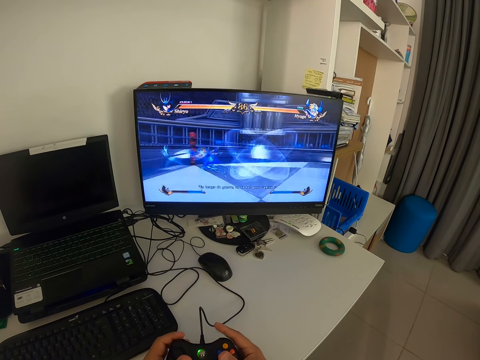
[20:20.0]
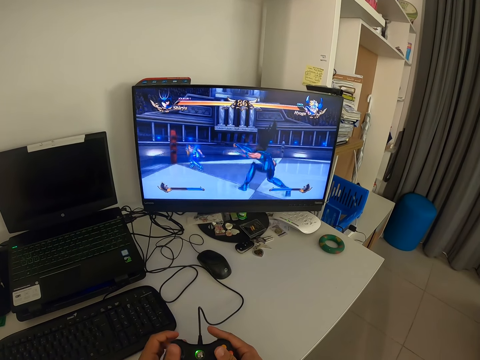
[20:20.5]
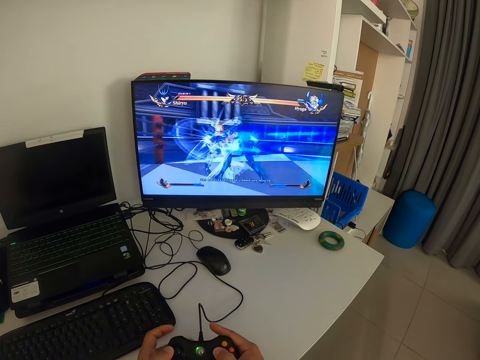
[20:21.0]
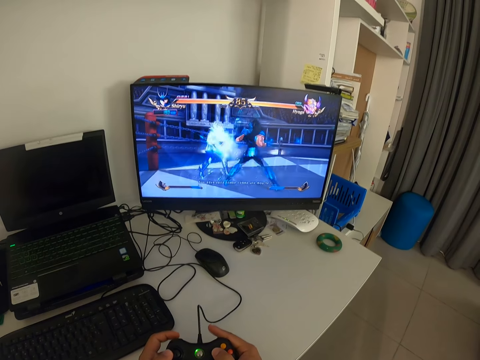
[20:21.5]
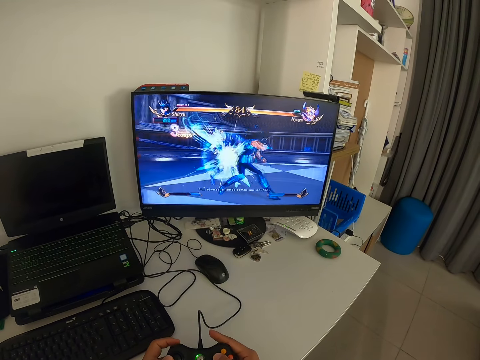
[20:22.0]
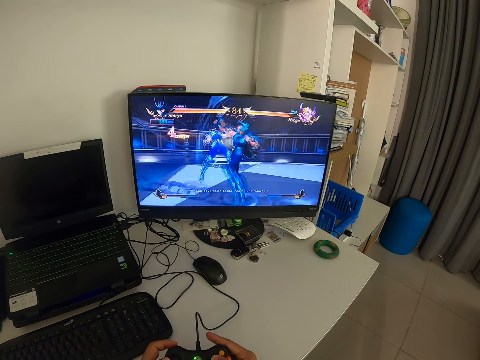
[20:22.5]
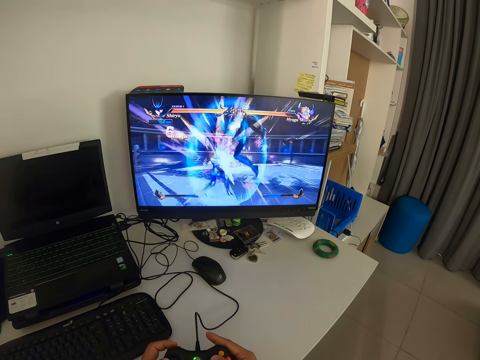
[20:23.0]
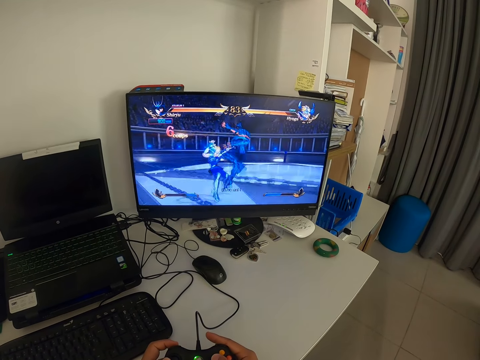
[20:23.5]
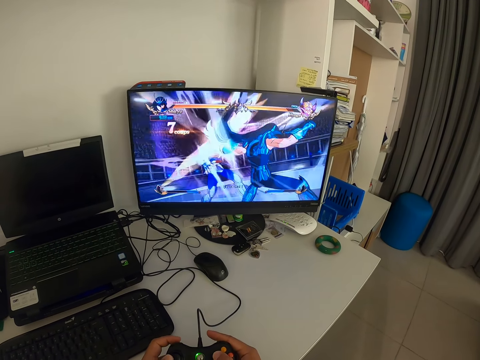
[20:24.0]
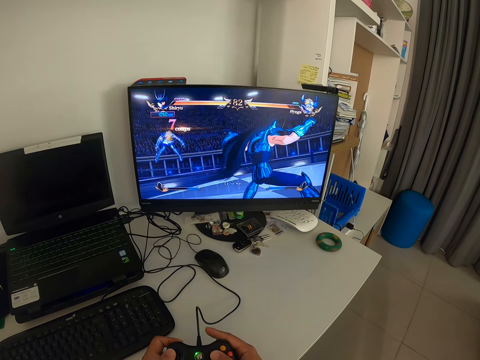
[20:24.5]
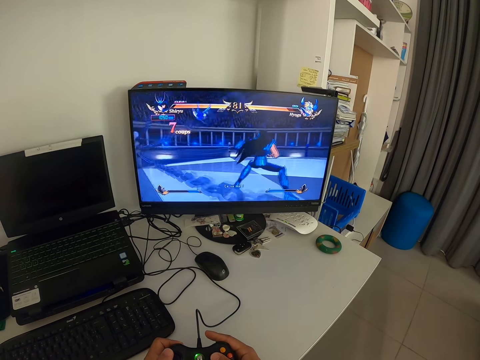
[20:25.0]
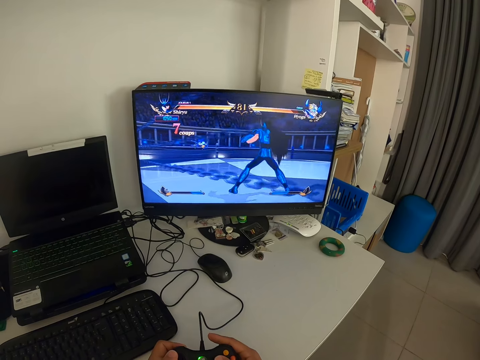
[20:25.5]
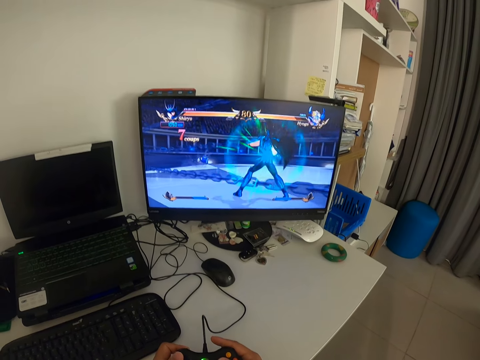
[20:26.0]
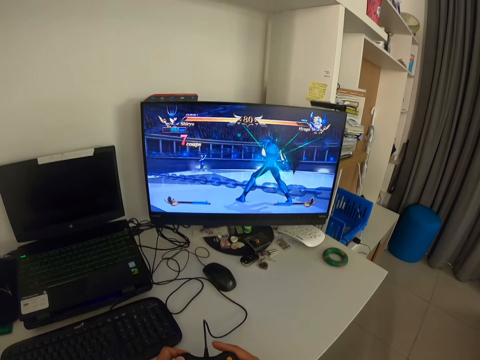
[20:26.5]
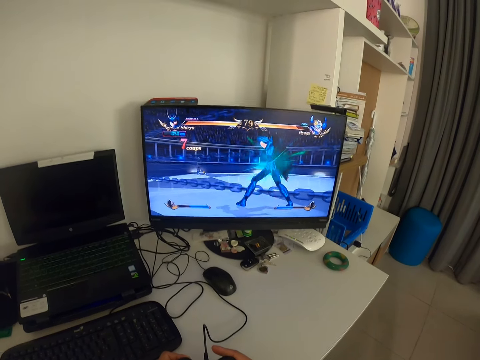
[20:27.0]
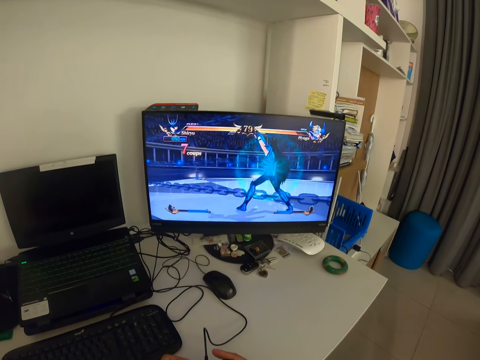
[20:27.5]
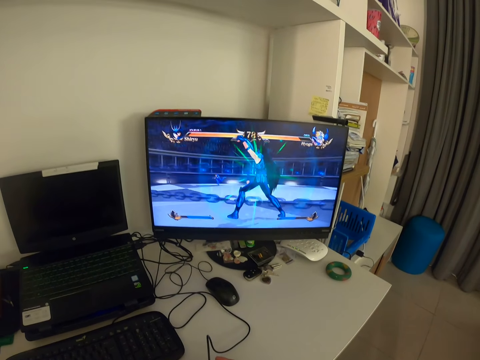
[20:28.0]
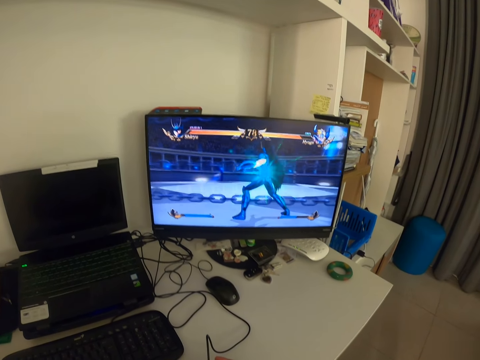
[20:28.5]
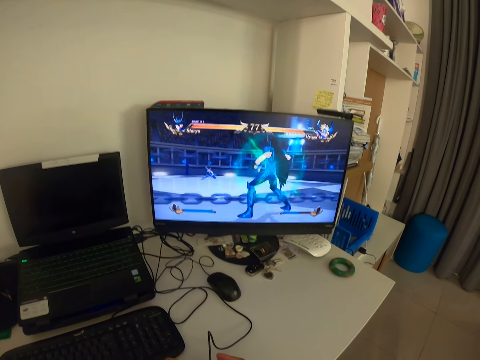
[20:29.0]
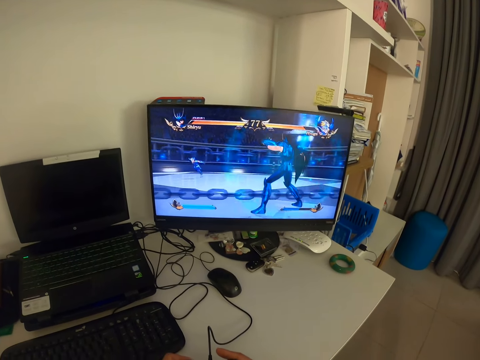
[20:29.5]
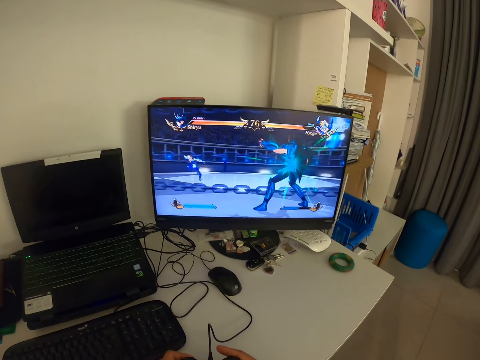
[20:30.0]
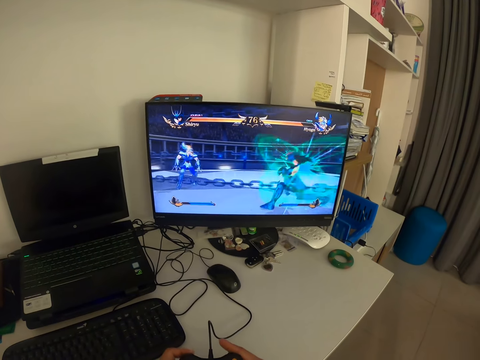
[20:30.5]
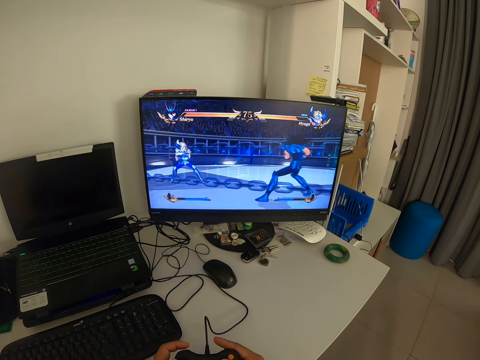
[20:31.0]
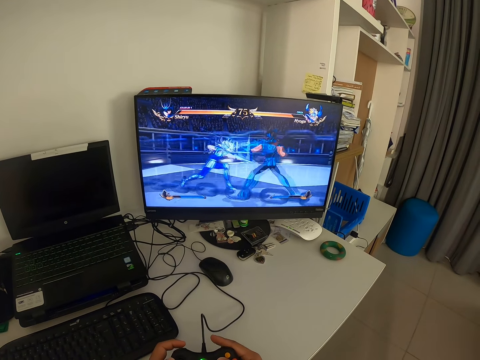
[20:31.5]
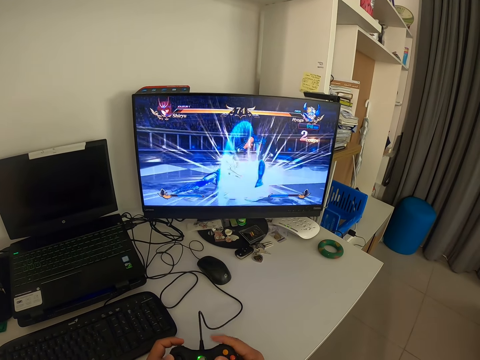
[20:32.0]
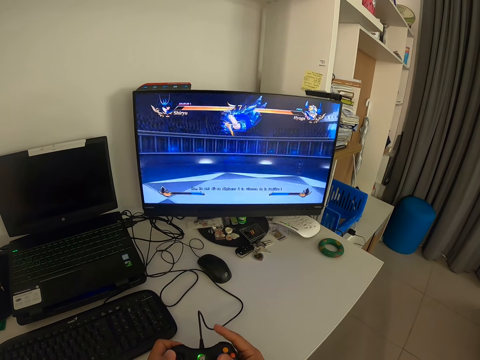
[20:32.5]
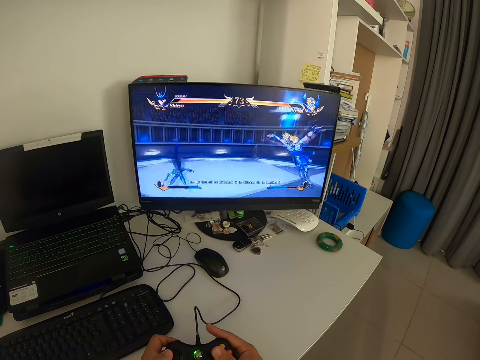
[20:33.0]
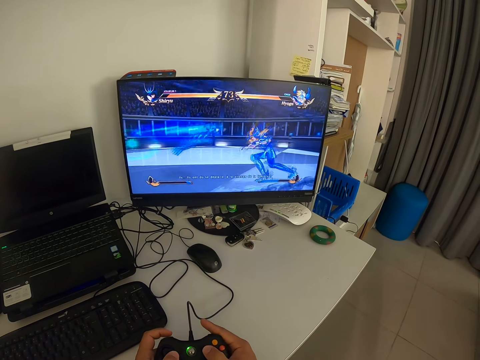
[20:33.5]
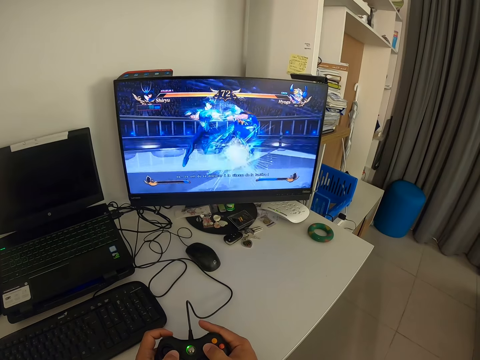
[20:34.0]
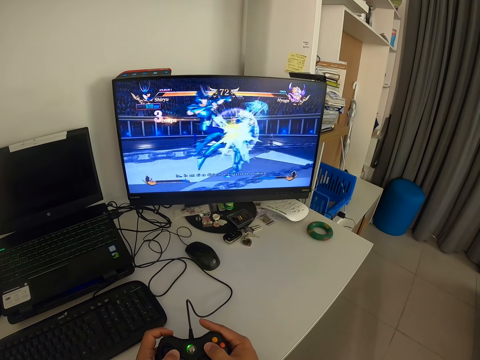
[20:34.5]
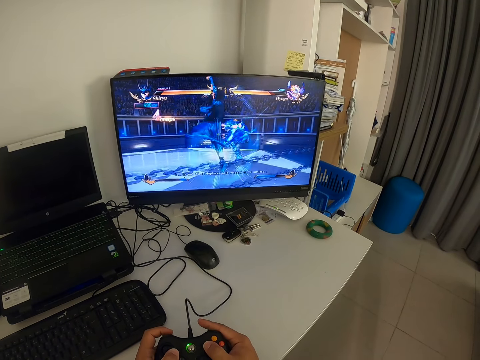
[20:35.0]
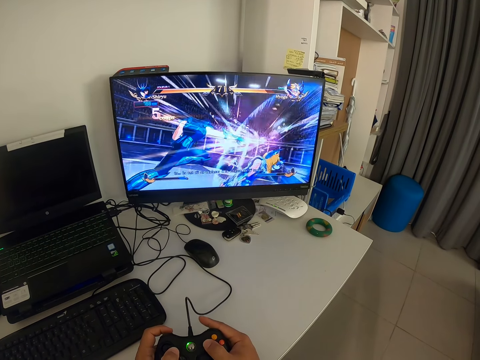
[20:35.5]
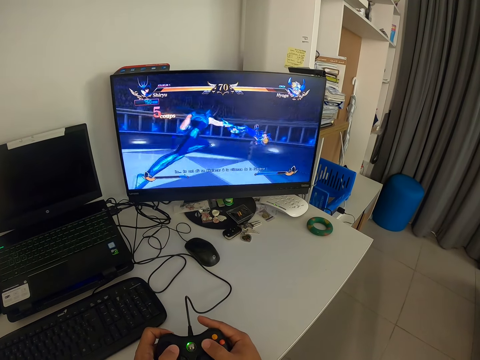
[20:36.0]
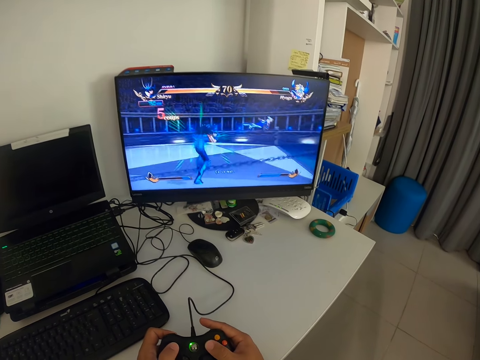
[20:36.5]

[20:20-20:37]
The camera wearer looks at the monitor. They press a game pad. They look at the monitor. They press the game pad.

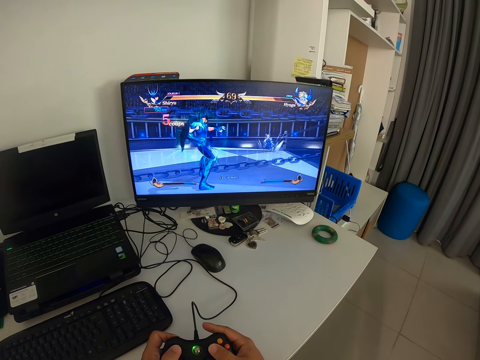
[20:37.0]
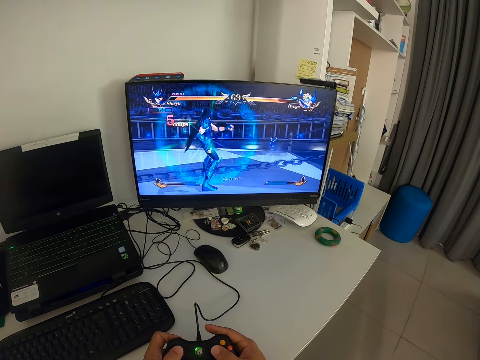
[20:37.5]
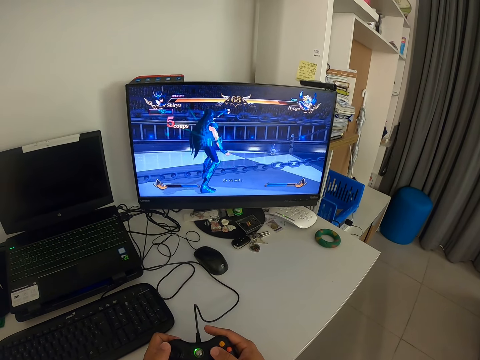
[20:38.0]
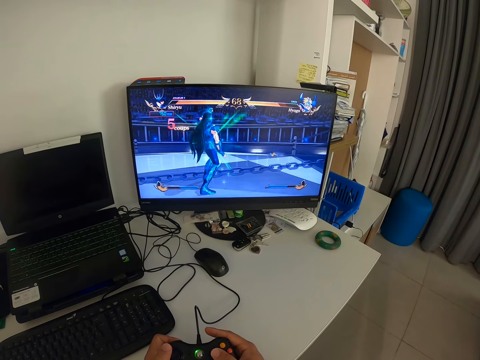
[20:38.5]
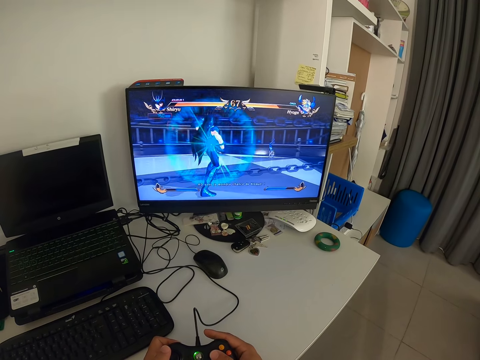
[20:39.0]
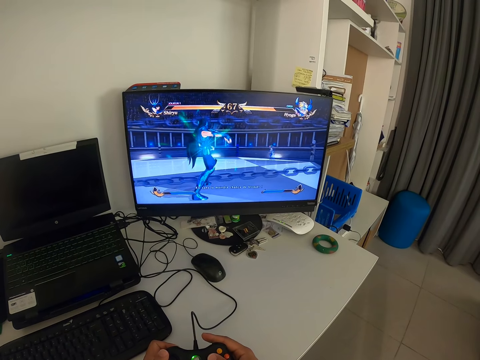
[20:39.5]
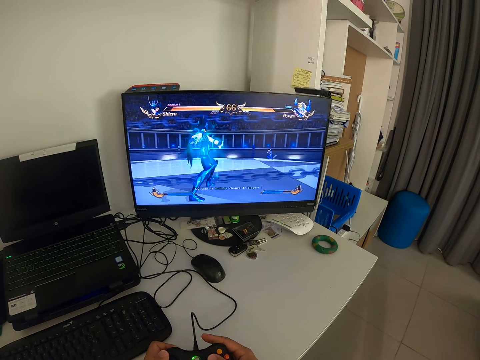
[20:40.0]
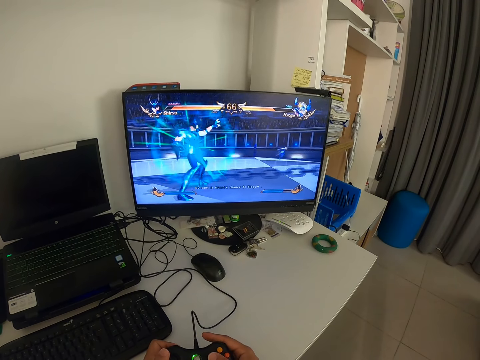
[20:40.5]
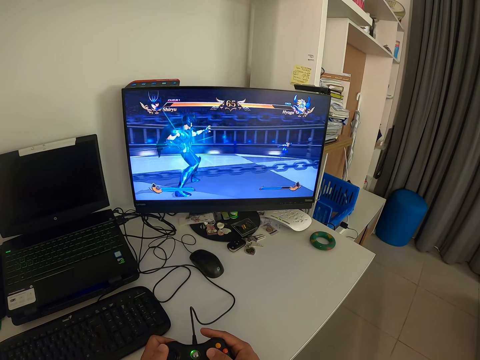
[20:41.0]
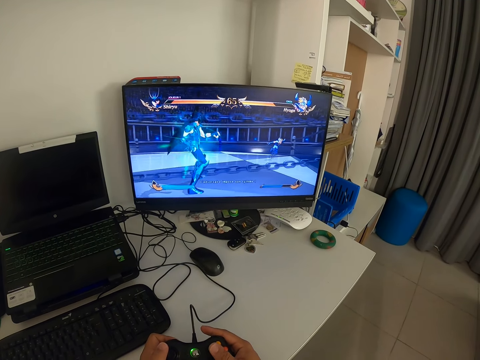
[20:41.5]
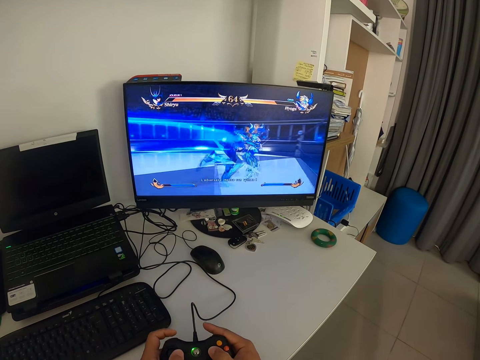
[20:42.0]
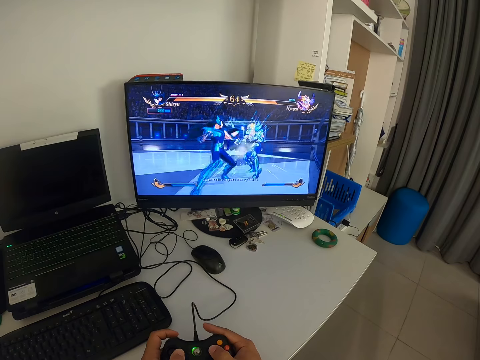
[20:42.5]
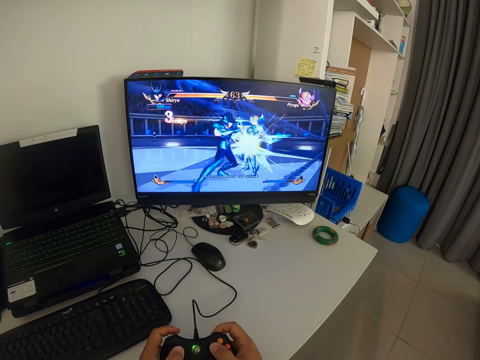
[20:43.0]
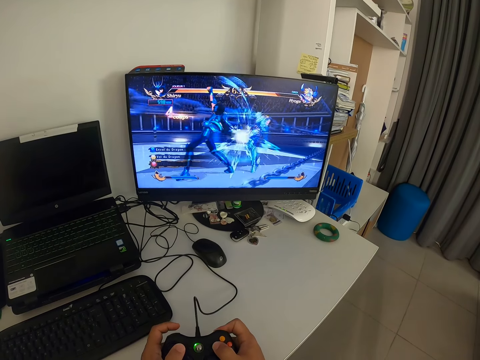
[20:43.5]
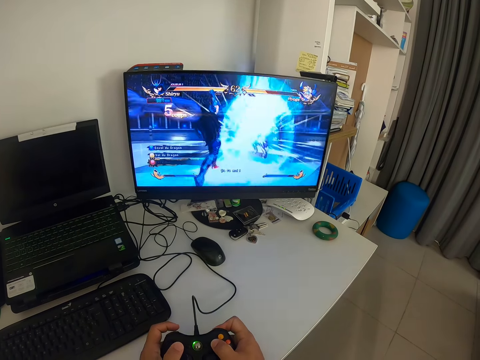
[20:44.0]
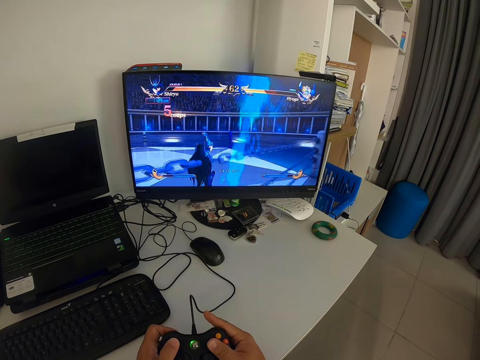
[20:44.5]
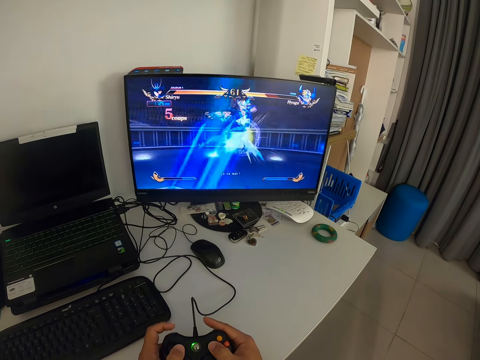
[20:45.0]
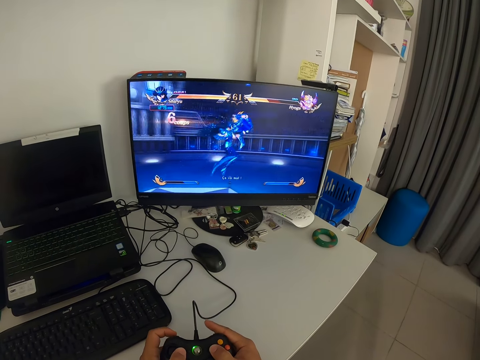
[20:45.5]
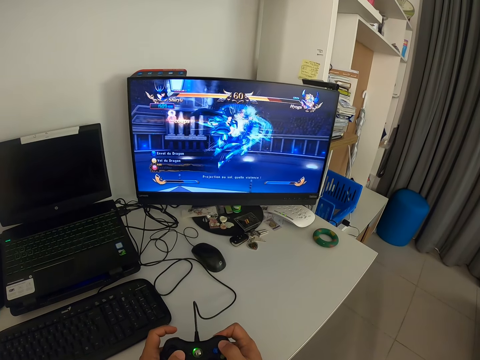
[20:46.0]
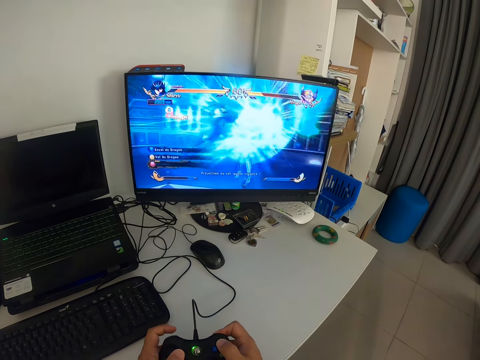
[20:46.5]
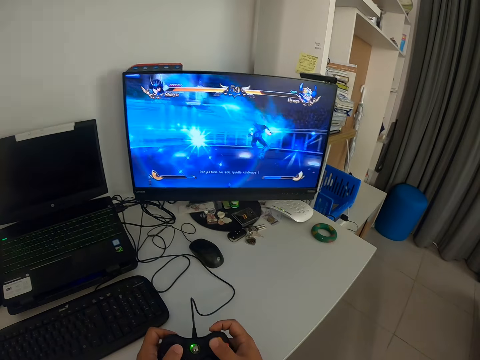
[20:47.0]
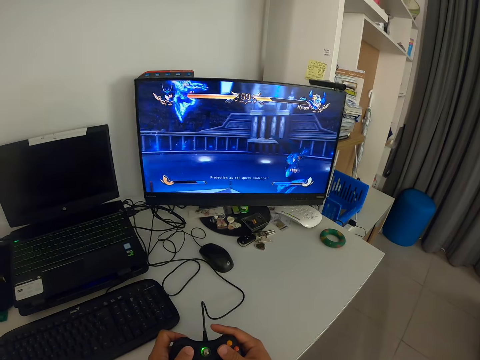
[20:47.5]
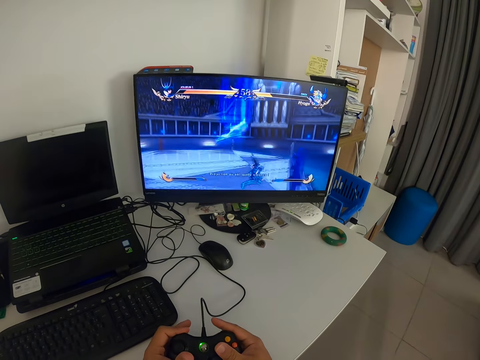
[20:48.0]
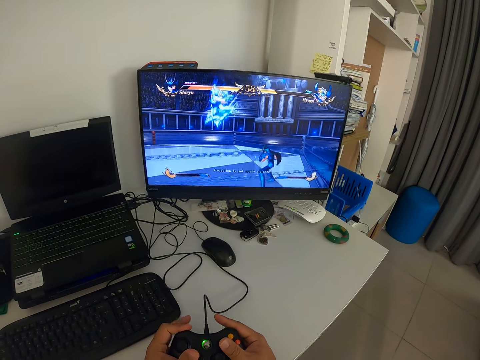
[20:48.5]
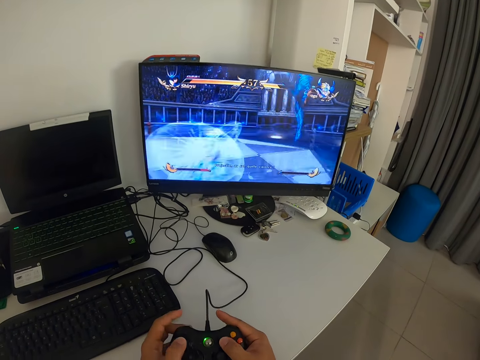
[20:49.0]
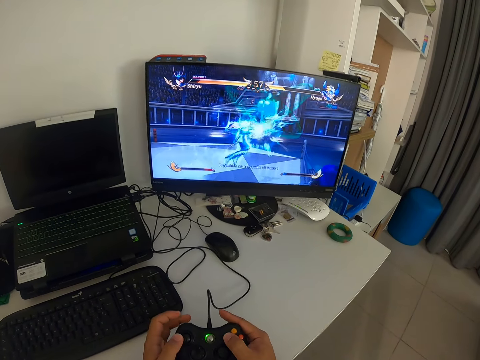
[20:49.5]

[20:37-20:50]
The camera wearer looks at the monitor. They press a game pad. They look at the monitor. They press the game pad.
